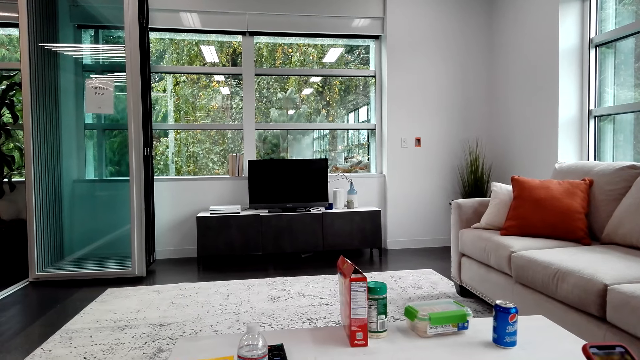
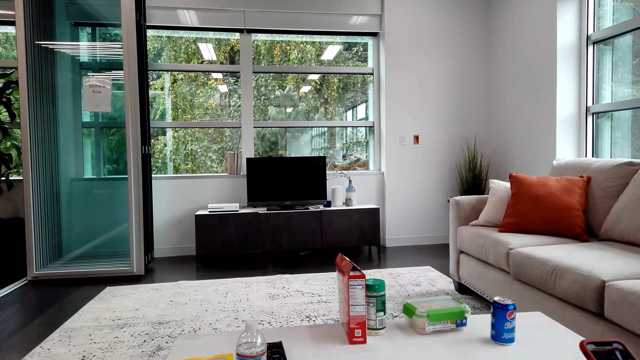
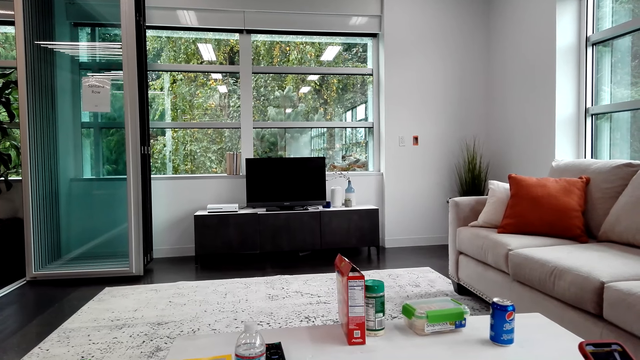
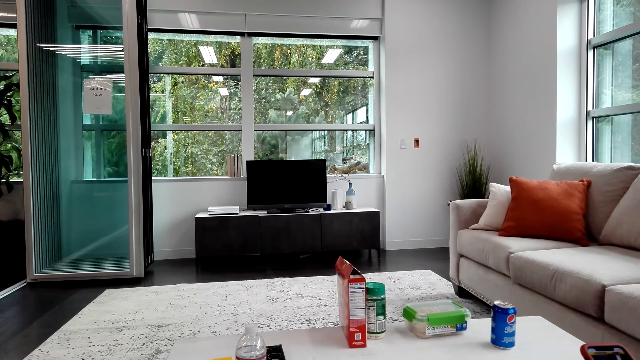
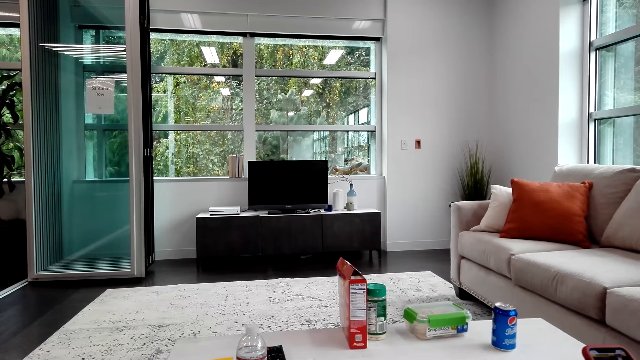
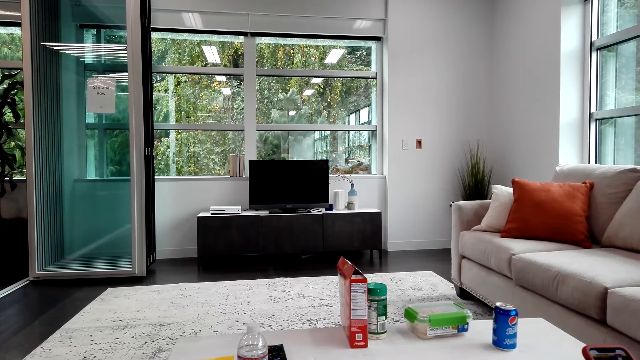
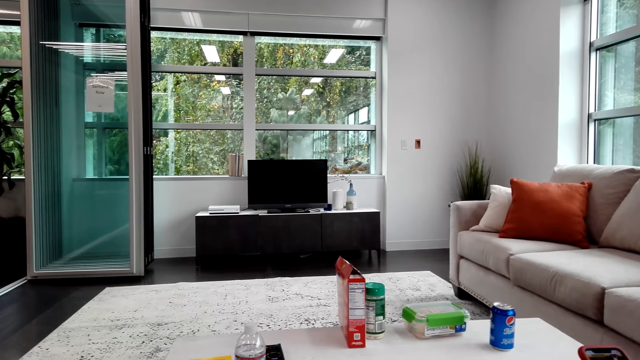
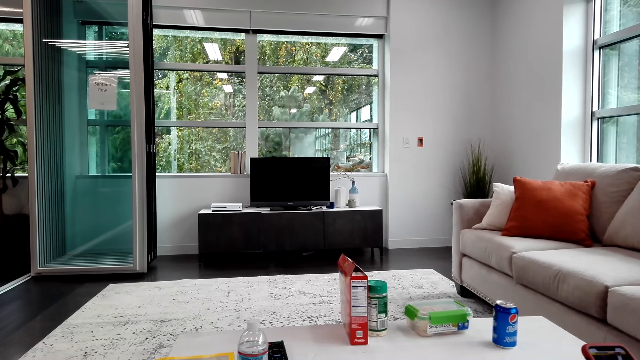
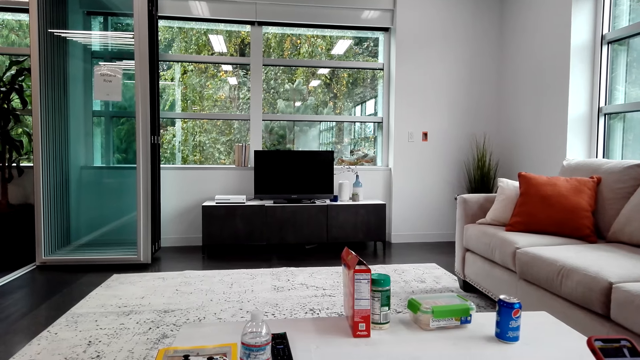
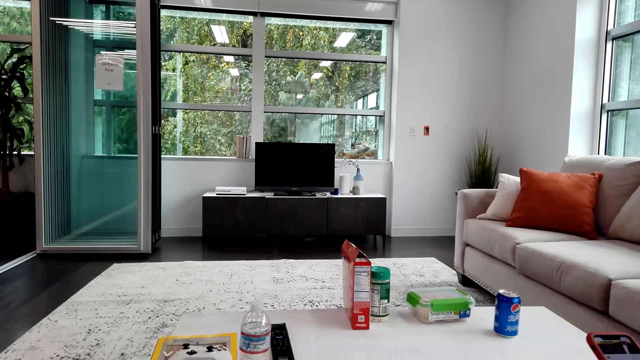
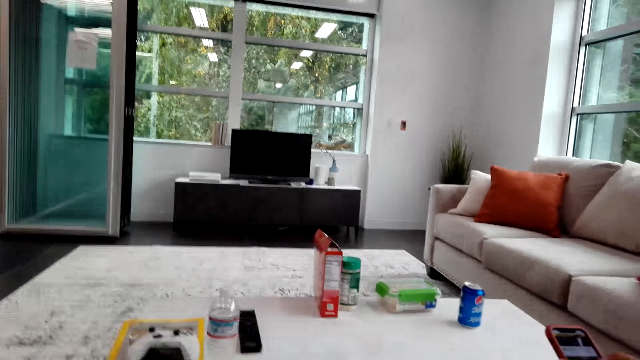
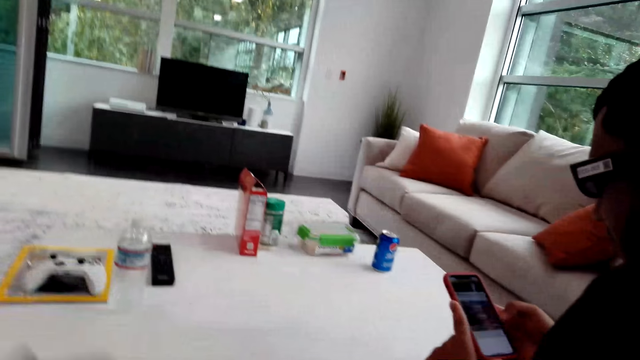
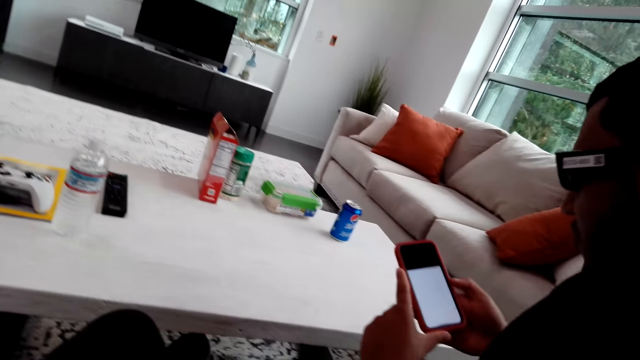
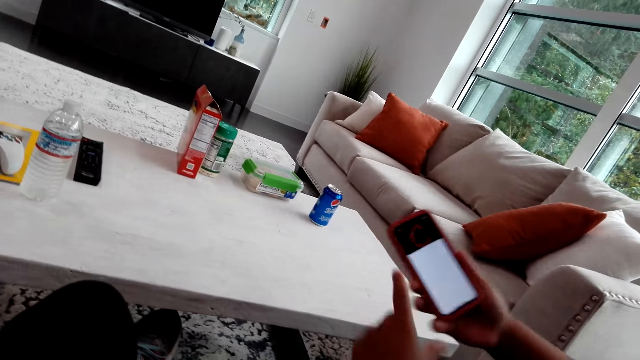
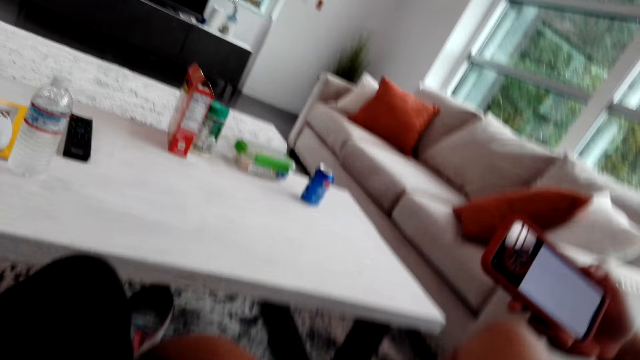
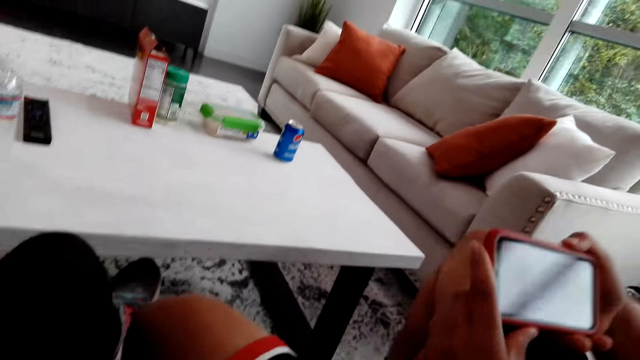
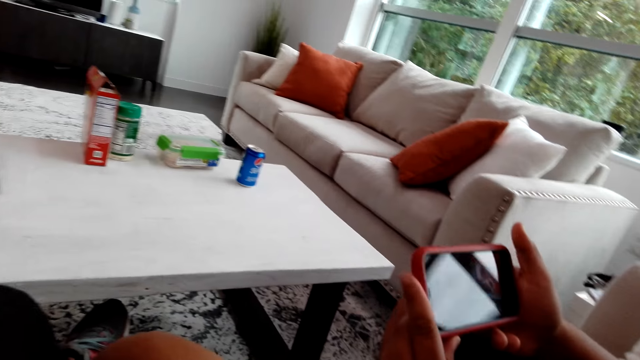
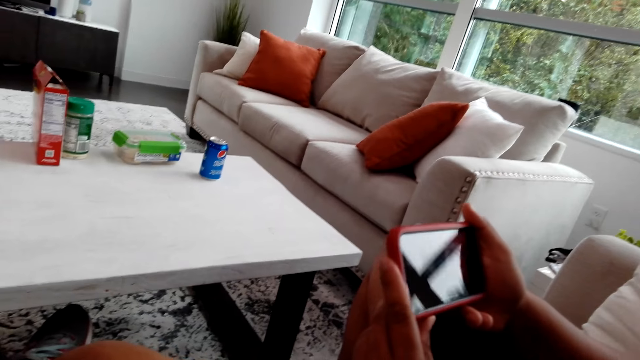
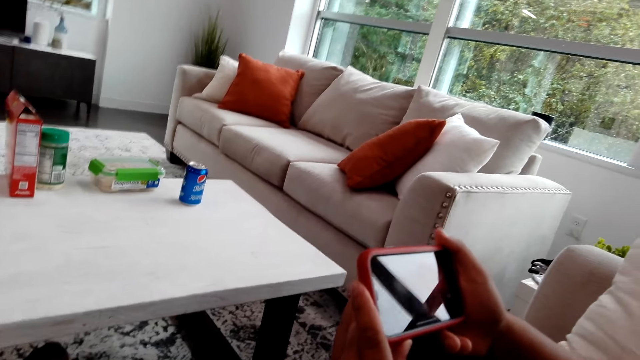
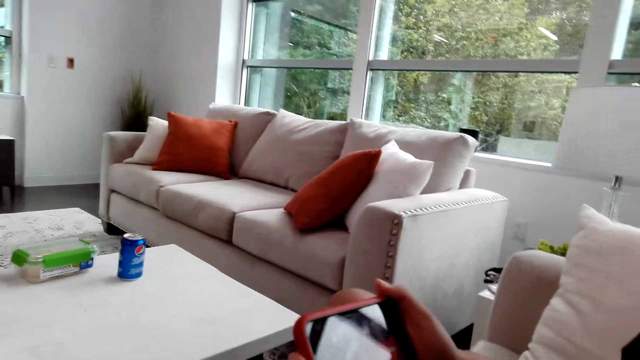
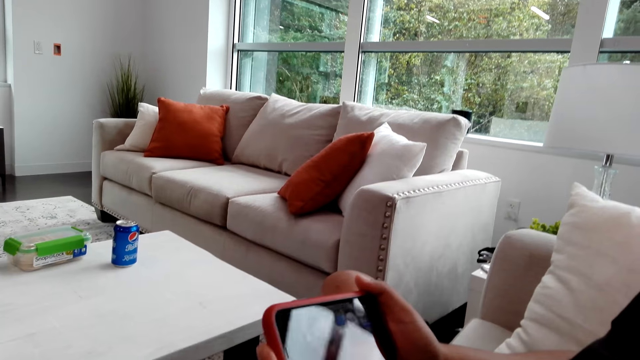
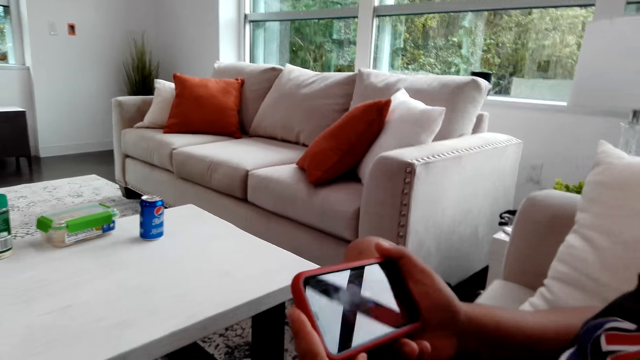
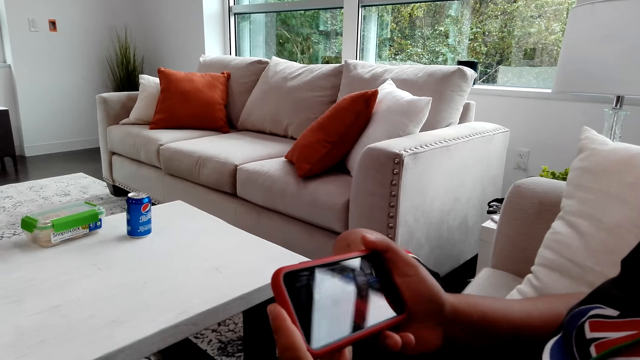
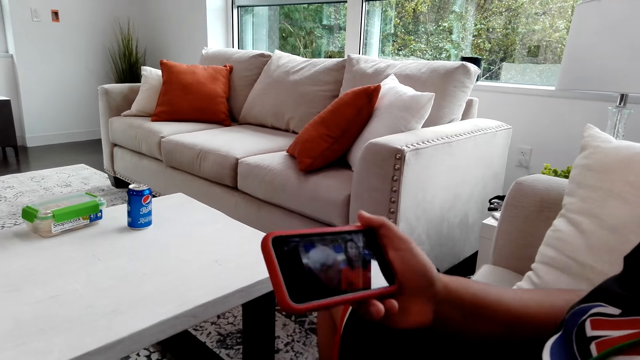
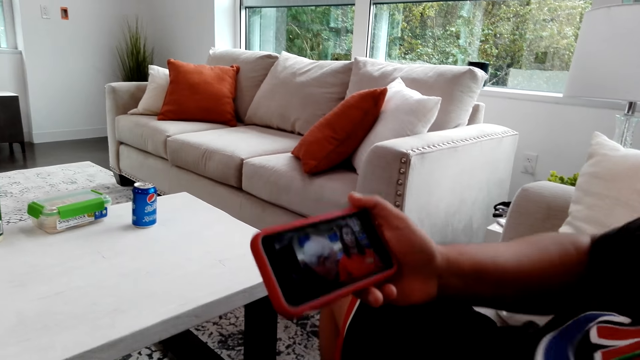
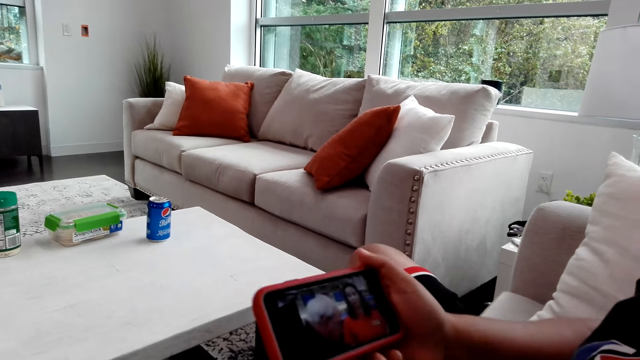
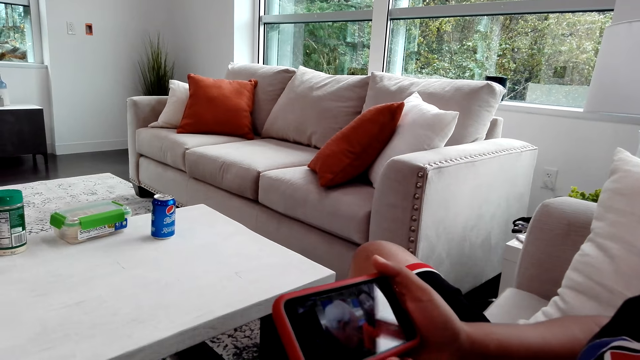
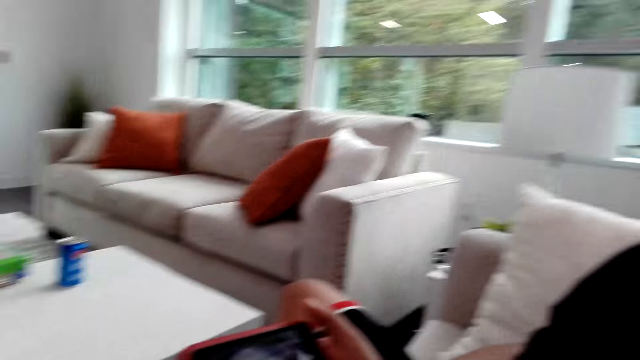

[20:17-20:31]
The camera wearer moves a hand. A man looks at a phone and turns the phone.

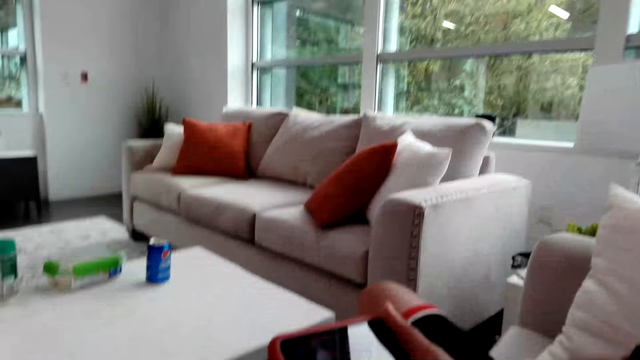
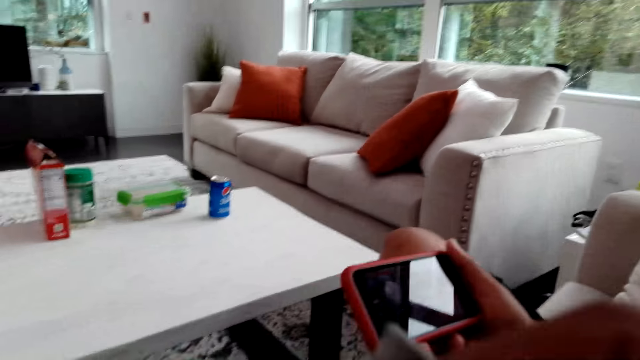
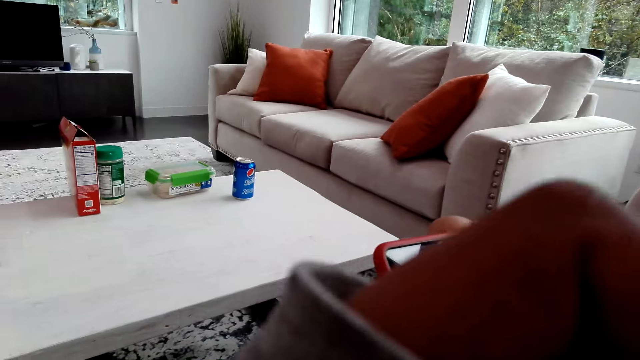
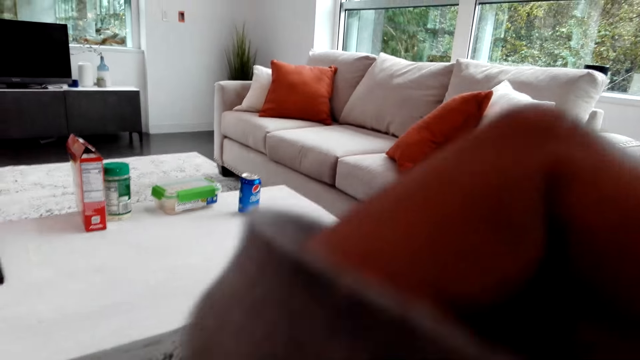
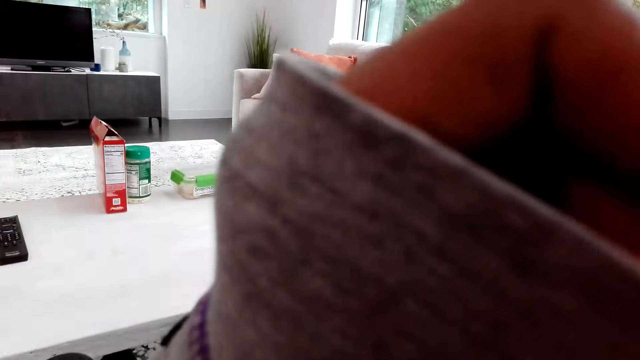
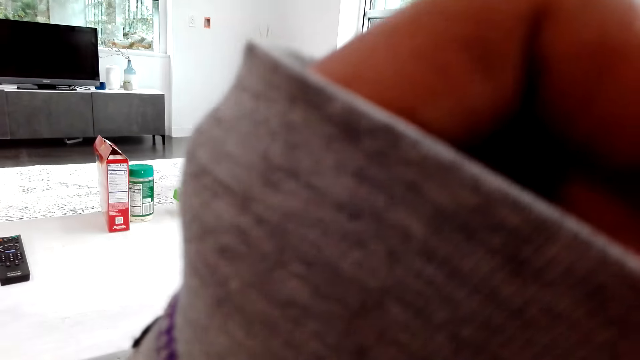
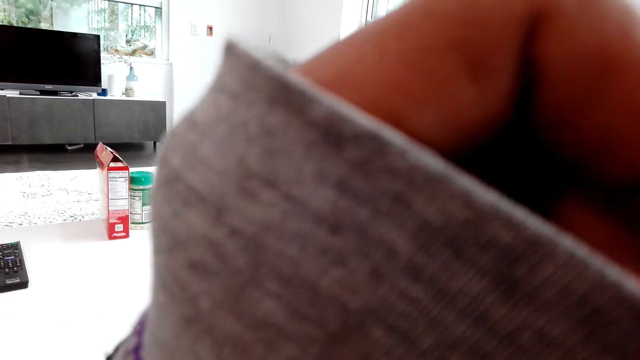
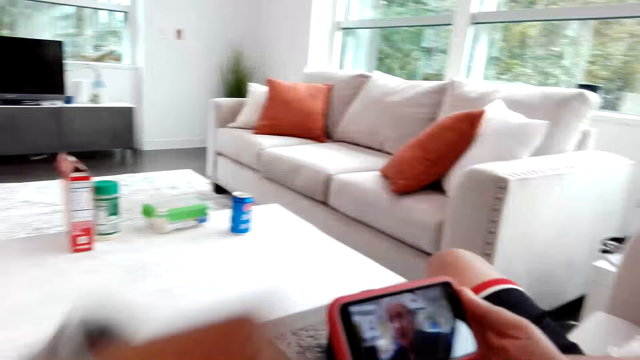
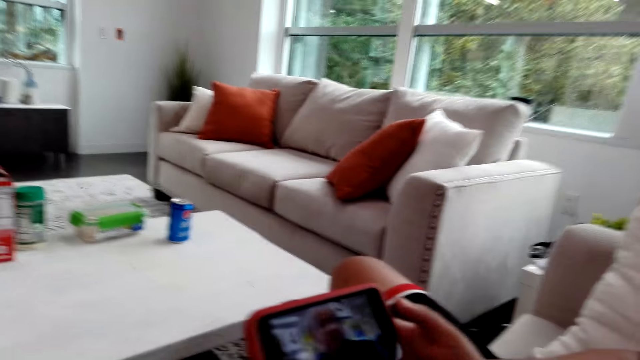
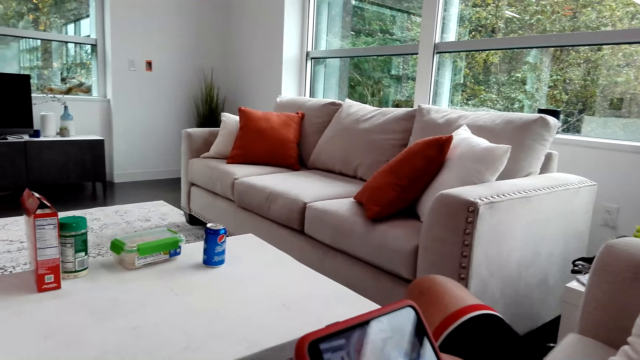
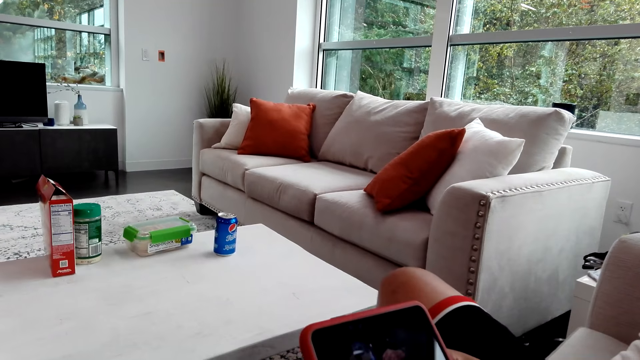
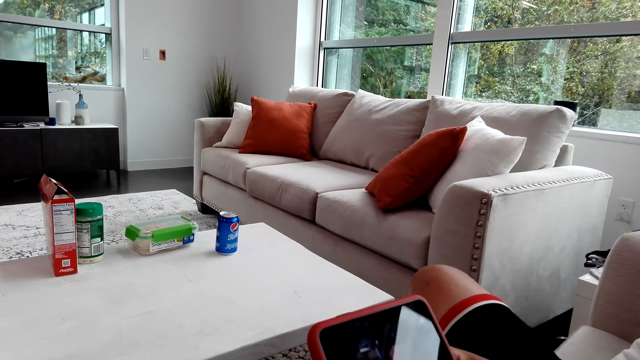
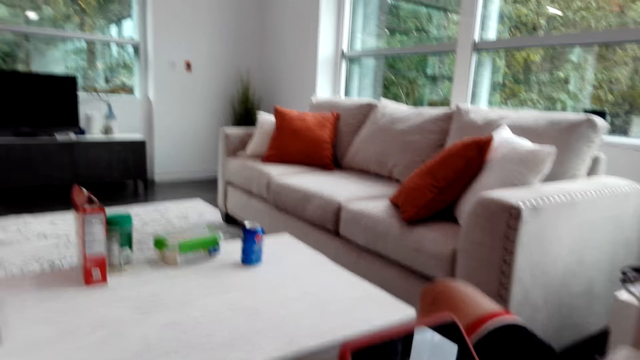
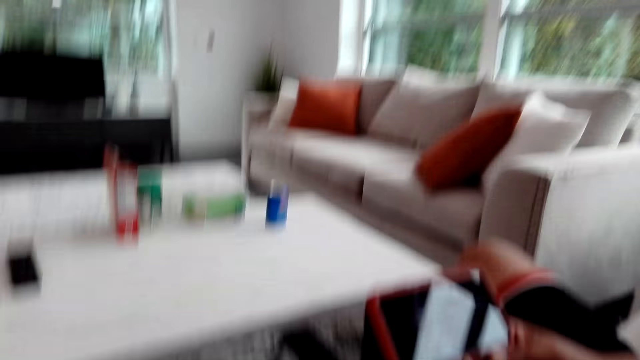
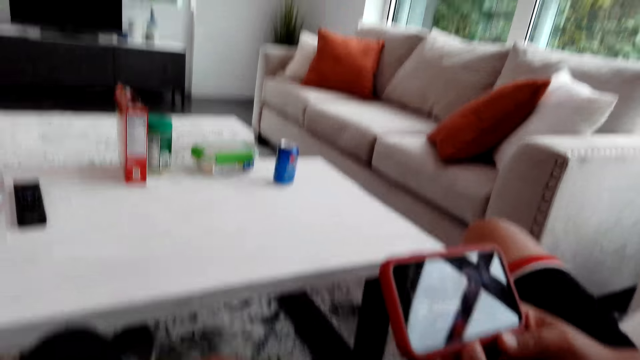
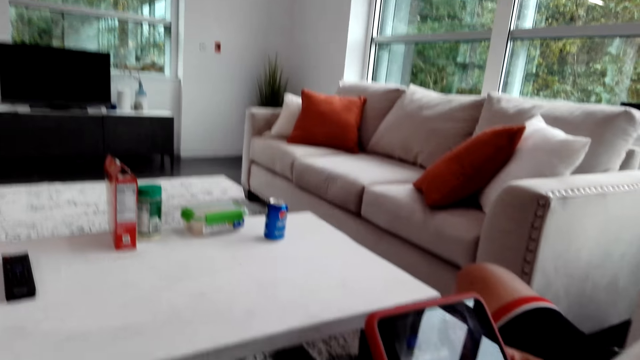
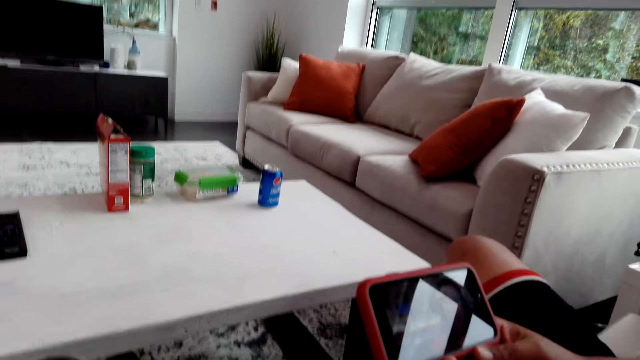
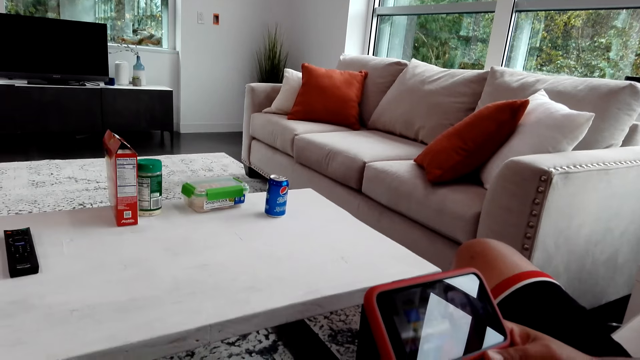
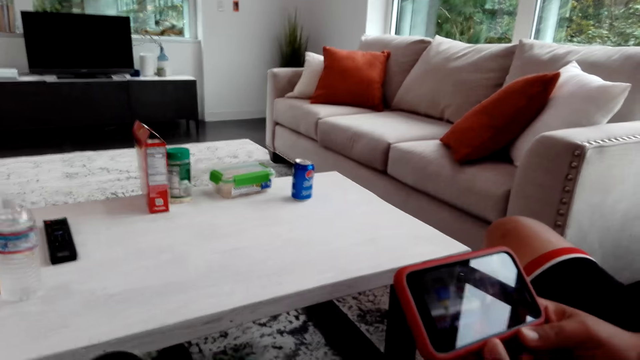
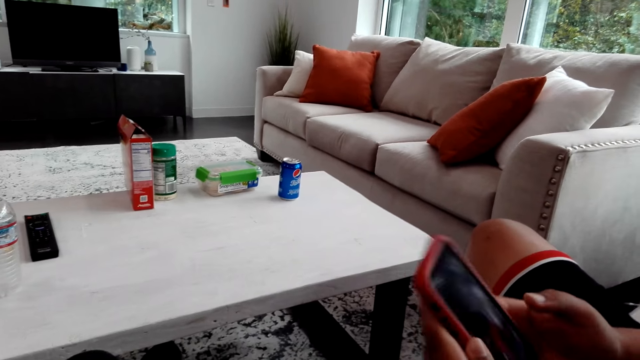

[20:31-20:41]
A man swings his legs. The camera wearer raises a hand and lowers the hand. The man shakes a leg. The camera wearer looks around.
